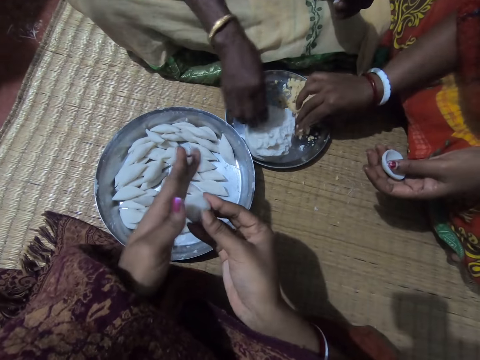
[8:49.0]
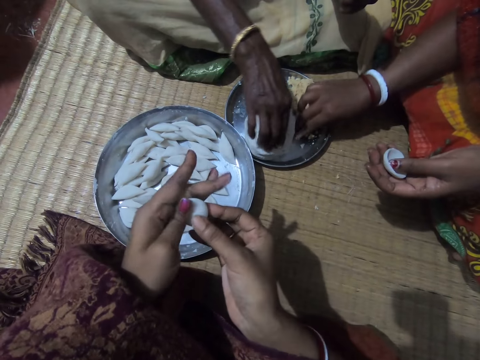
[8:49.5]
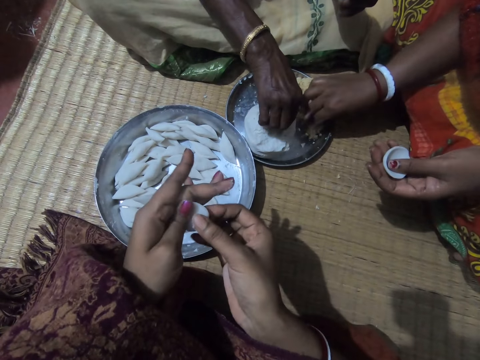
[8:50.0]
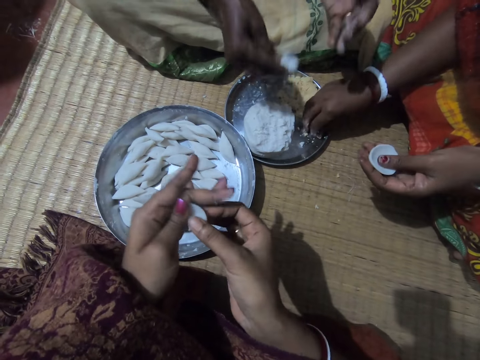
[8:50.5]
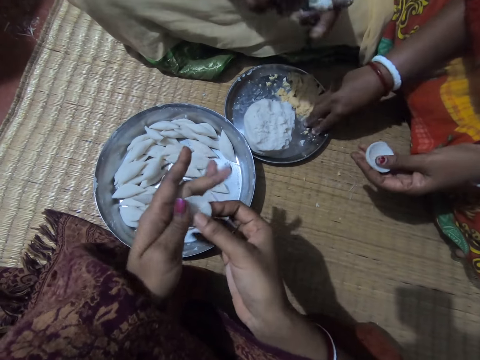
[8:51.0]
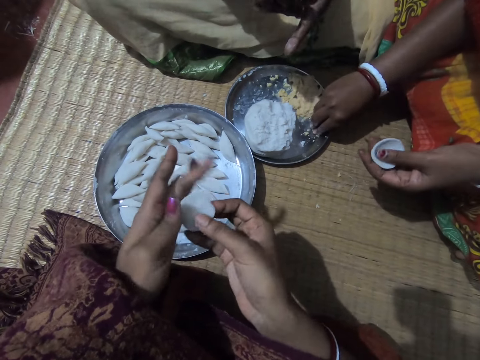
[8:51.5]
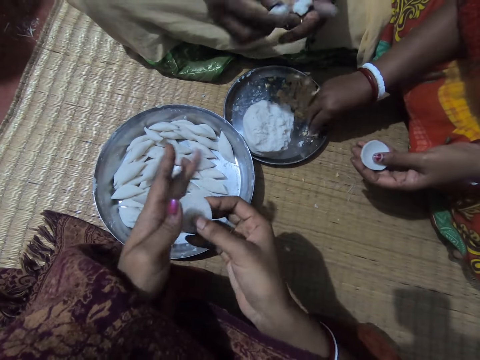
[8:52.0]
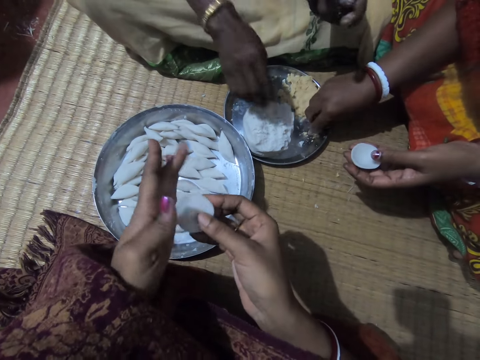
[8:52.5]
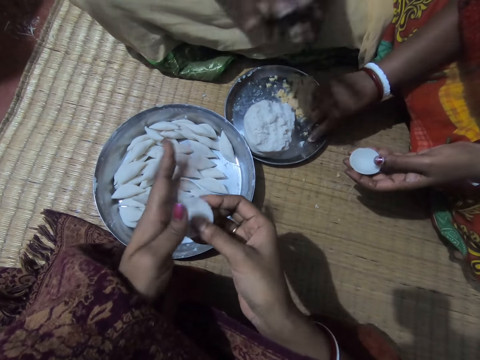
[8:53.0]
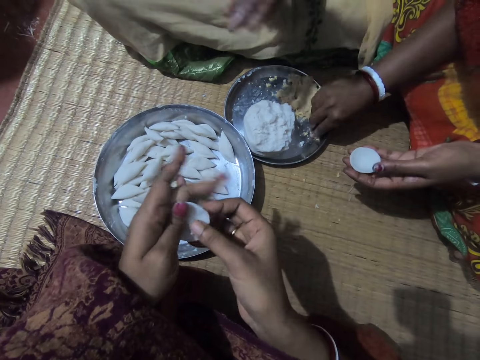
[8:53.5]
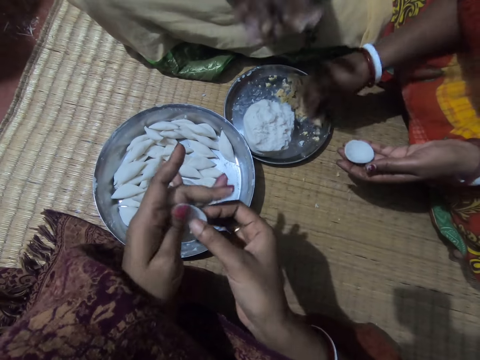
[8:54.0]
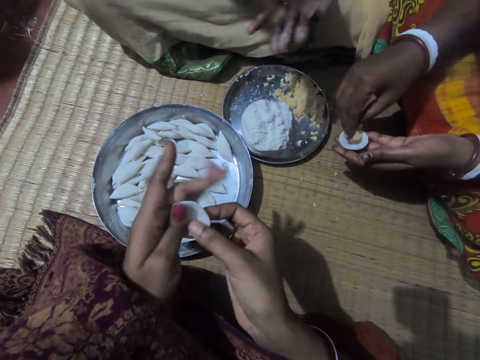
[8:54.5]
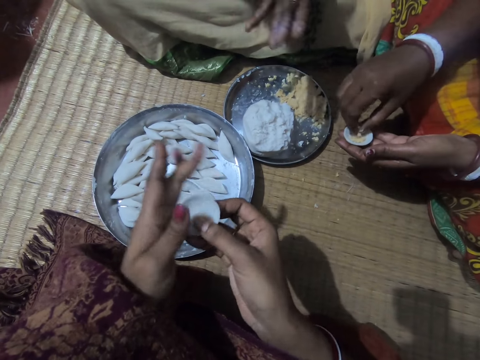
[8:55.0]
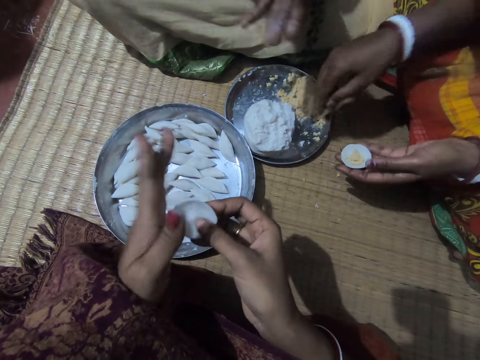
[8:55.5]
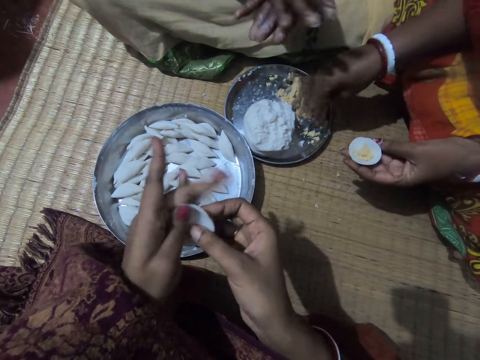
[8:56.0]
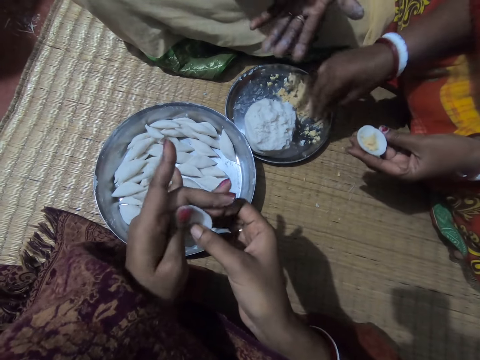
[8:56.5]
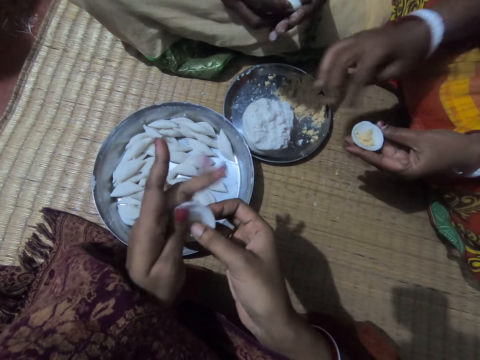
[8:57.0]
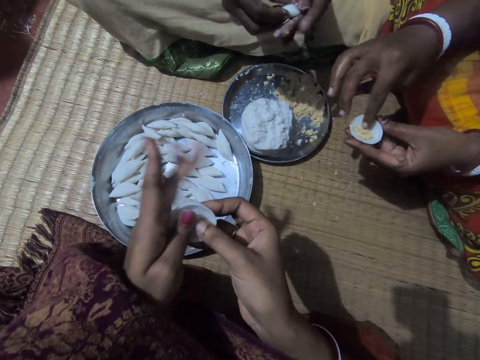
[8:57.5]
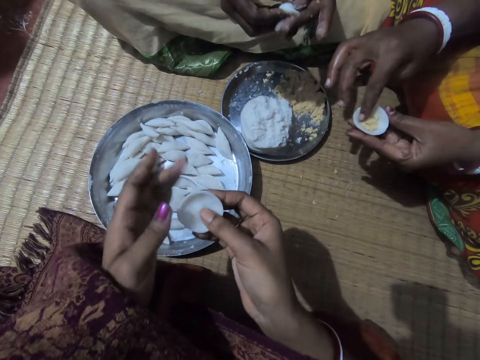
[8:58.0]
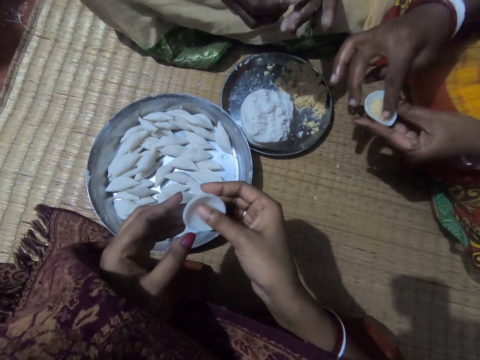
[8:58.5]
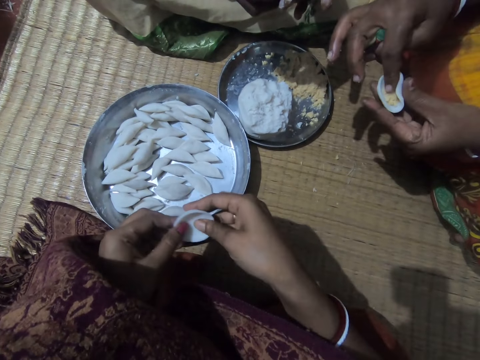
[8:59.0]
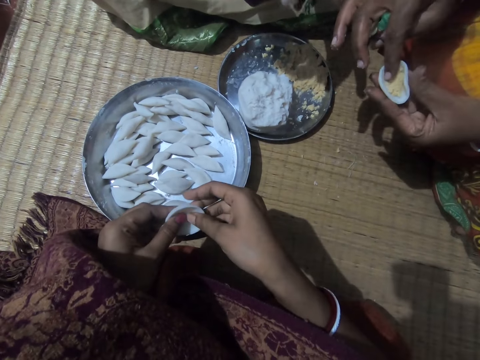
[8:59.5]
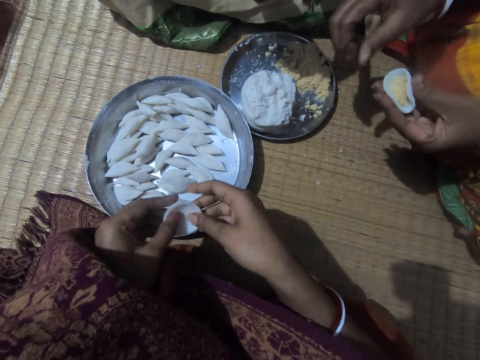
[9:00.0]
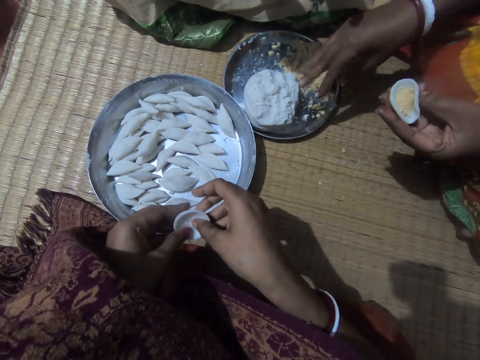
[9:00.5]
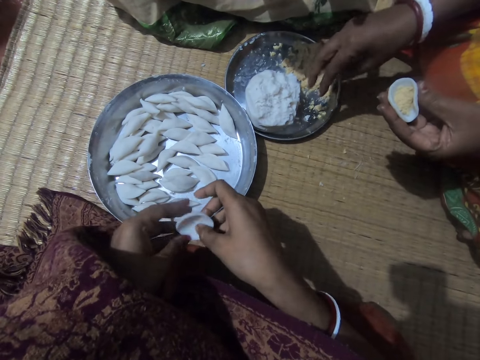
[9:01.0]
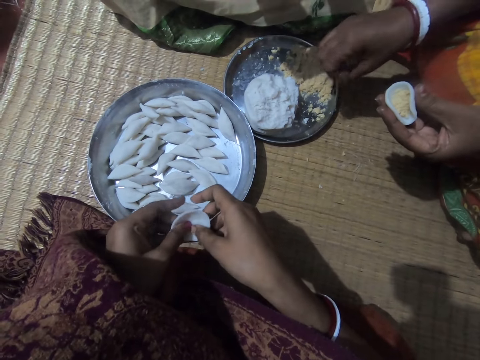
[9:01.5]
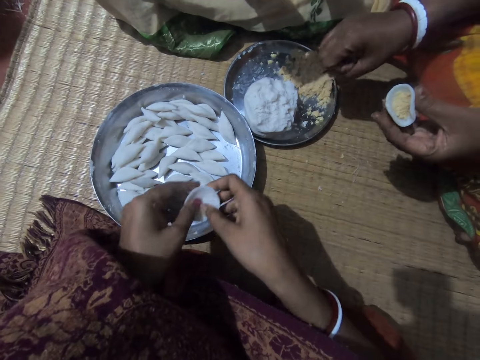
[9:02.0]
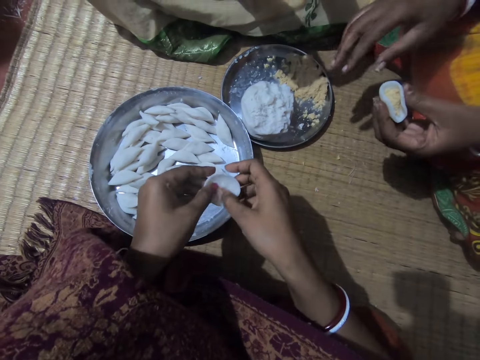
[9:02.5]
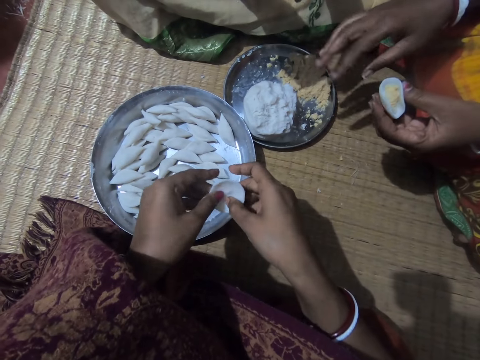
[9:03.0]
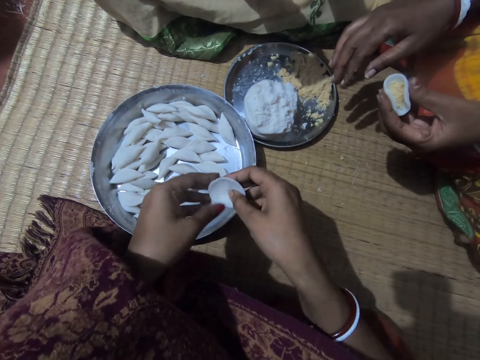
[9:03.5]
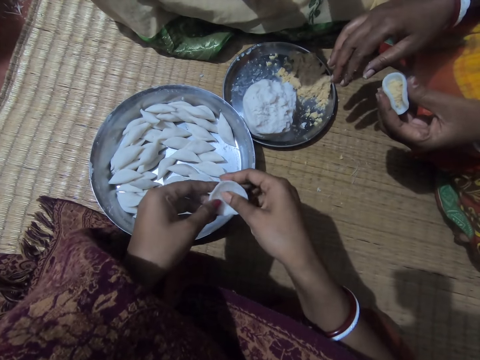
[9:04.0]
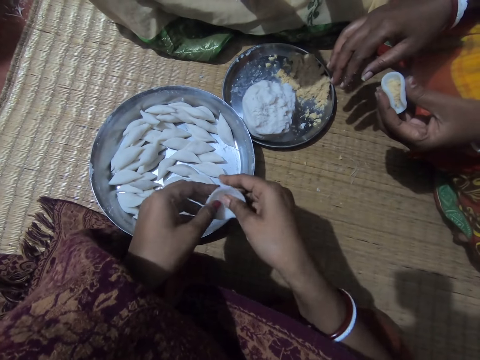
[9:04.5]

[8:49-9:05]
A lady cuts a dough piece from the tray. The camera wearer rolls a dough piece in her hands. Another lady scoops something from the tray. The first lady takes some corn flour from the plate with her right hand, shifts the dough to her left hand, cuts a dough piece from her hand, sticks the piece on the dough in the tray, drops some corn flour in the plate with her right hand and rolls a dough piece in her hands. The camera wearer rolls a dough piece in her hands. The other lady scoops something from the tray, picks up some corn meal with her right hand, puts the corn meal in the corn flour in her hand, shakes her hand on the tray and fixes something in the dough in her hands. The camera wearer rolls a dough piece in her hands. The first lady rolls a dough piece in her hands. The camera wearer folds the corn flour to shape with both hands. The other lady shakes her hand on the tray.

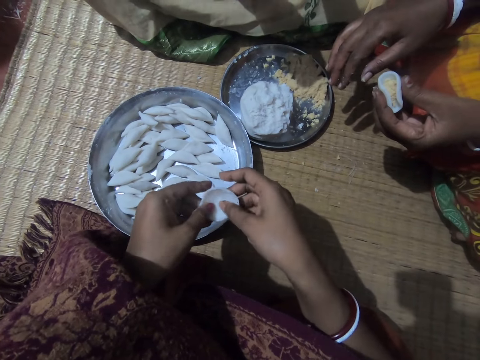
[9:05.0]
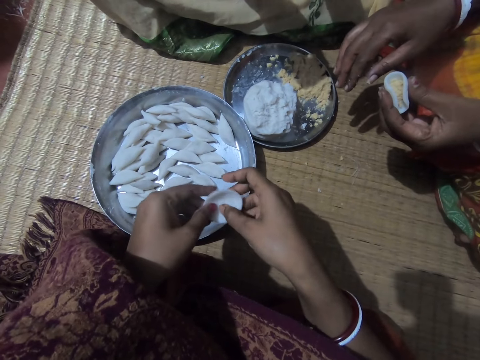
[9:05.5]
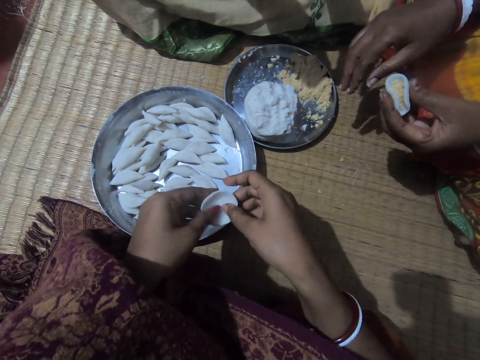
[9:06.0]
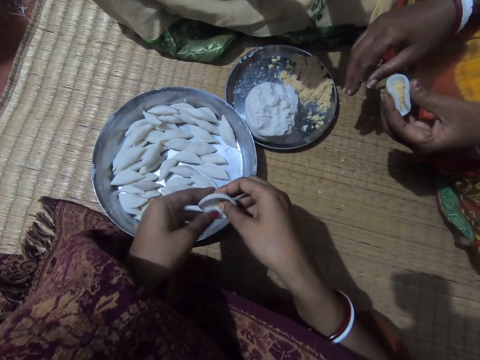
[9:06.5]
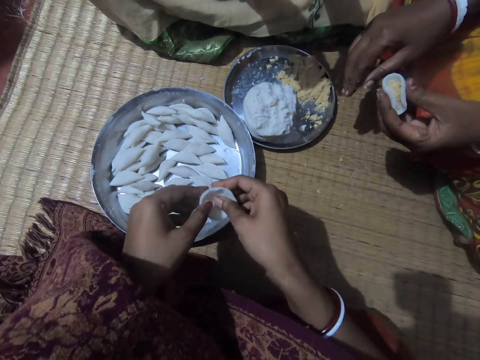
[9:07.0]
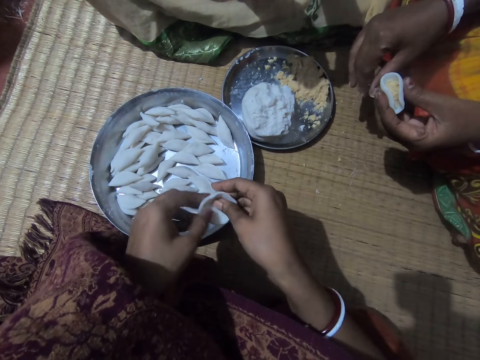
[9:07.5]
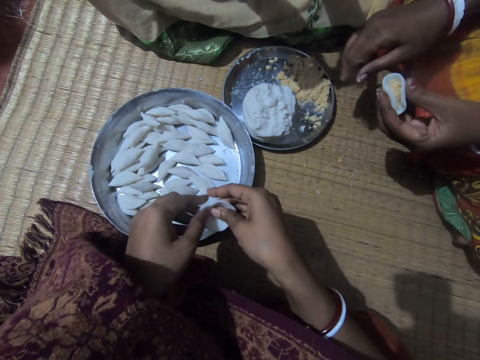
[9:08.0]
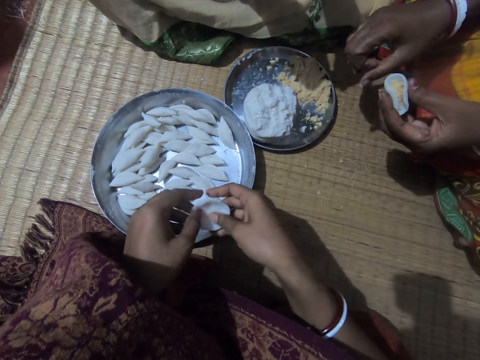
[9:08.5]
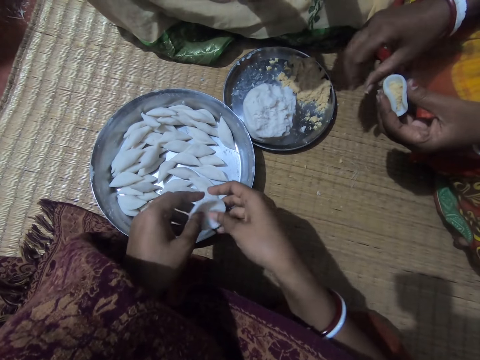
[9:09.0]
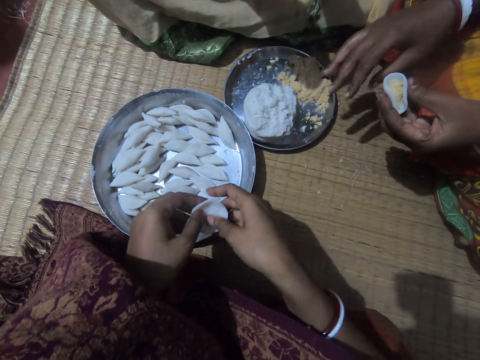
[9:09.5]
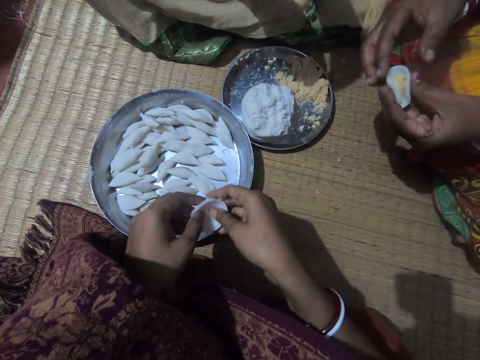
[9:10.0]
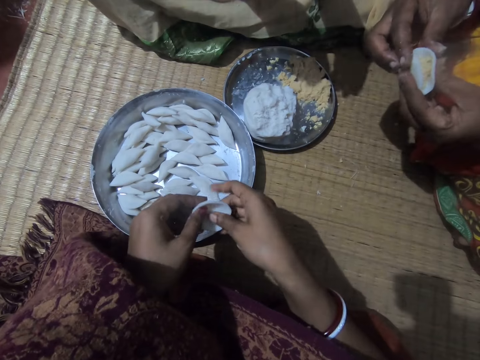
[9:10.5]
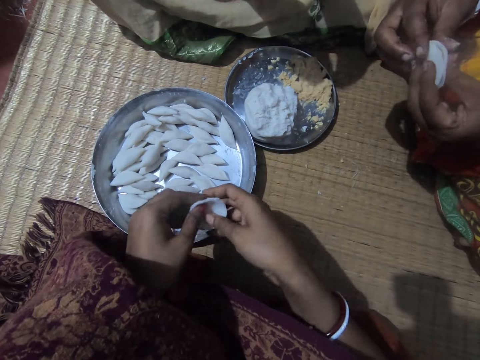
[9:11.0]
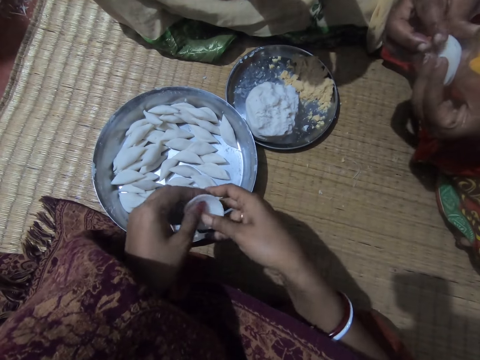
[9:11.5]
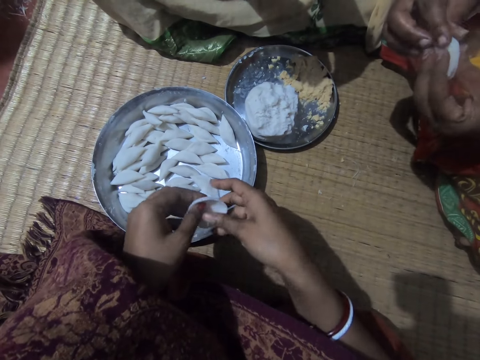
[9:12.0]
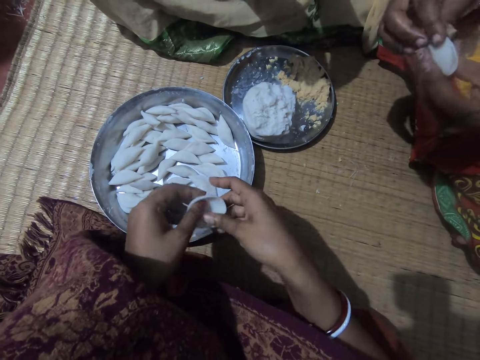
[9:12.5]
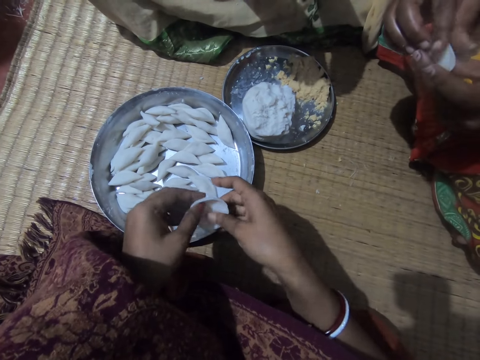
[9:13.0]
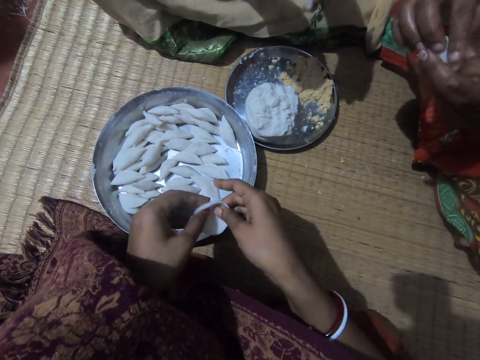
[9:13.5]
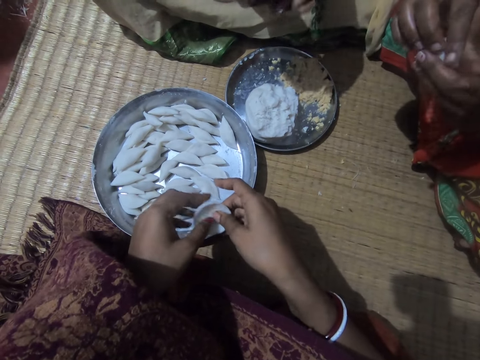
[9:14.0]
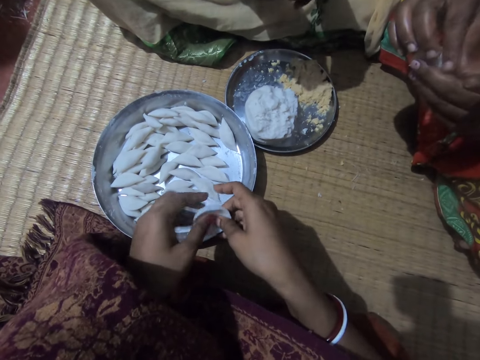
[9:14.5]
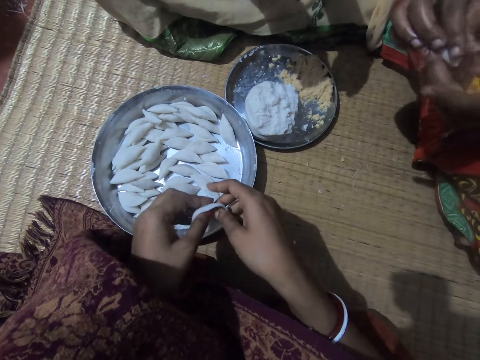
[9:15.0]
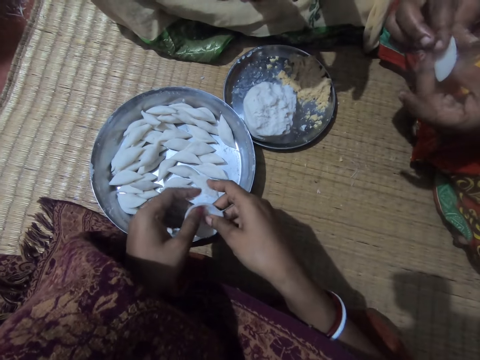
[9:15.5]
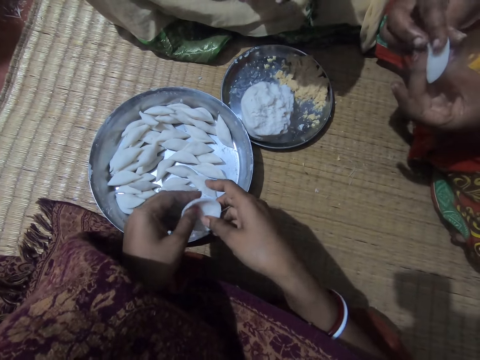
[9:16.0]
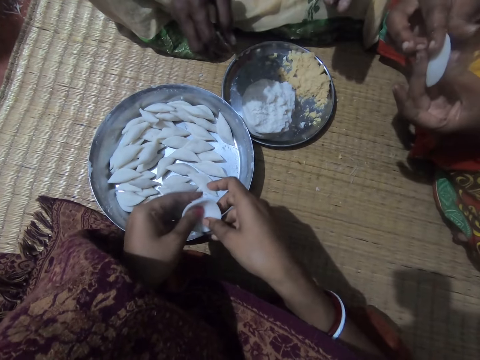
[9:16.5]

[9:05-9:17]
The camera wearer folds the corn flour to shape with both hands. A lady rolls a dough piece in her hands. The camera wearer rolls a dough piece in her hands. Another lady rolls a dough piece in her hands. The first lady folds the corn flour with both hands. The camera wearer interacts with the first lady.
